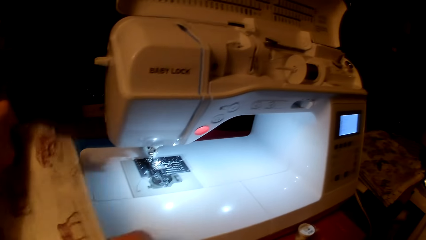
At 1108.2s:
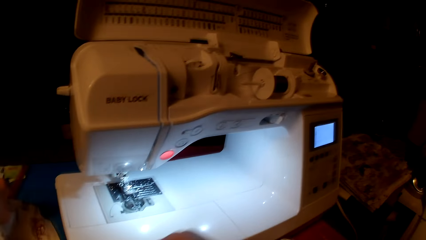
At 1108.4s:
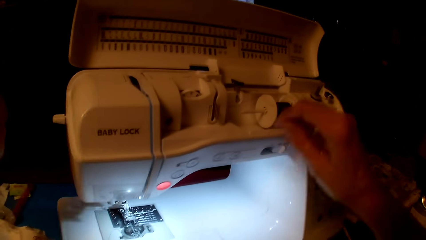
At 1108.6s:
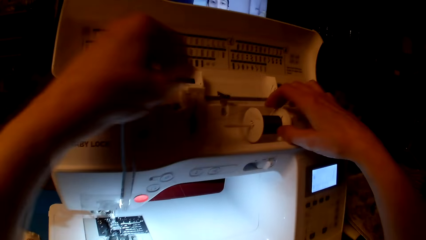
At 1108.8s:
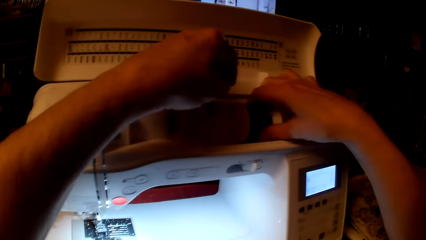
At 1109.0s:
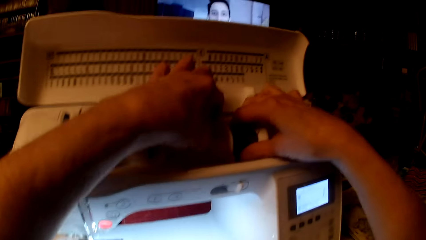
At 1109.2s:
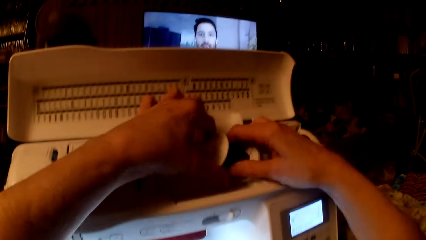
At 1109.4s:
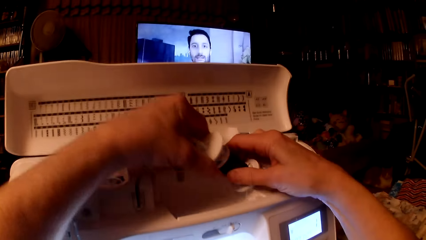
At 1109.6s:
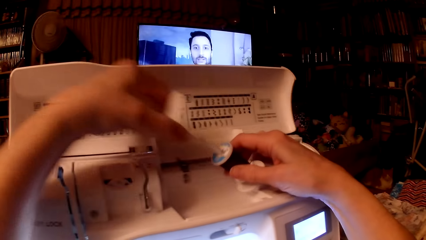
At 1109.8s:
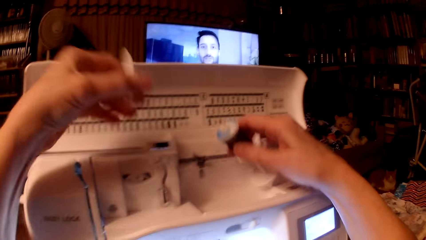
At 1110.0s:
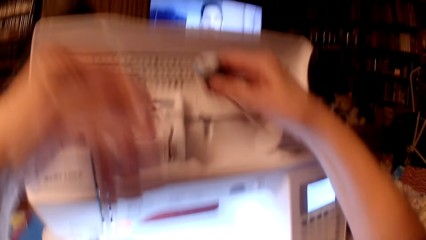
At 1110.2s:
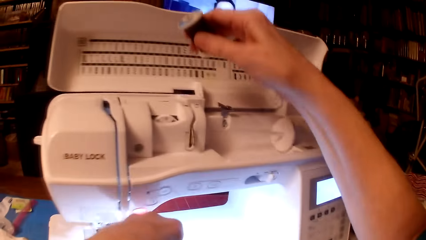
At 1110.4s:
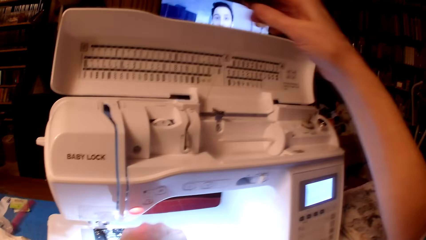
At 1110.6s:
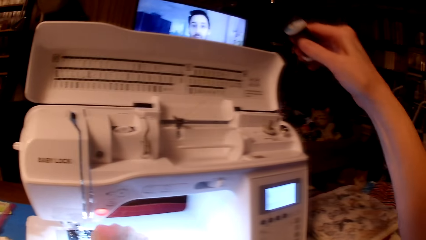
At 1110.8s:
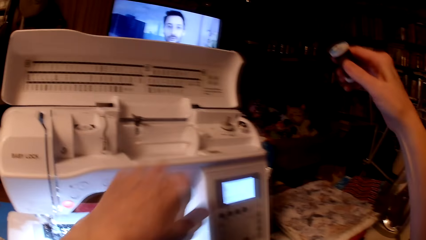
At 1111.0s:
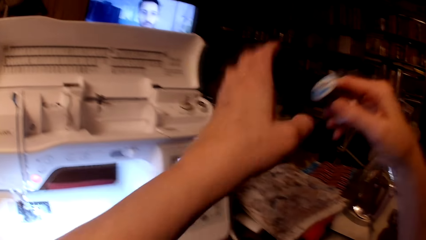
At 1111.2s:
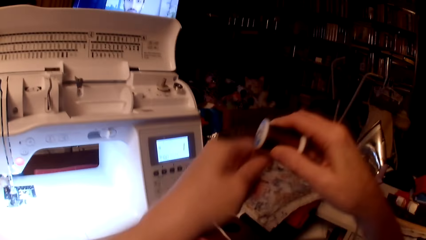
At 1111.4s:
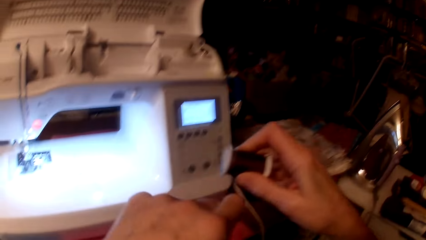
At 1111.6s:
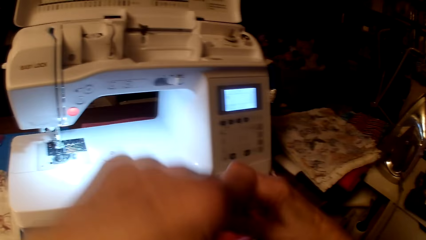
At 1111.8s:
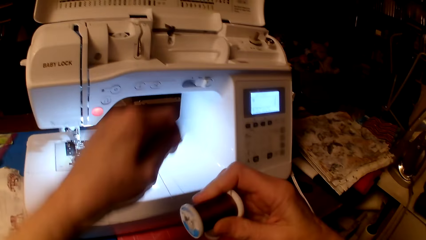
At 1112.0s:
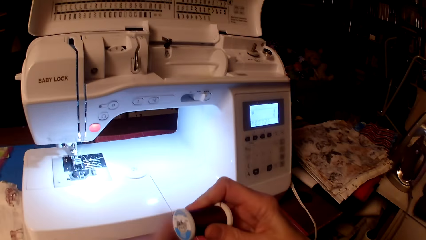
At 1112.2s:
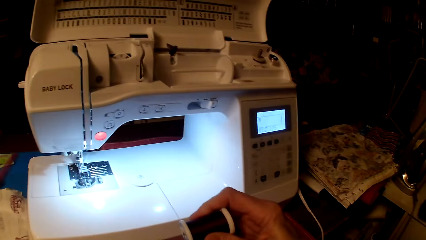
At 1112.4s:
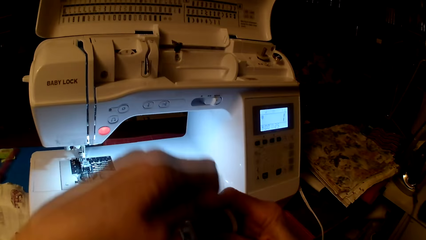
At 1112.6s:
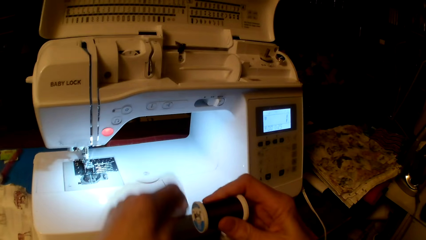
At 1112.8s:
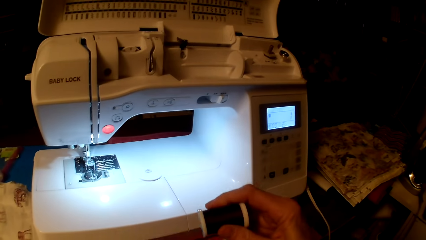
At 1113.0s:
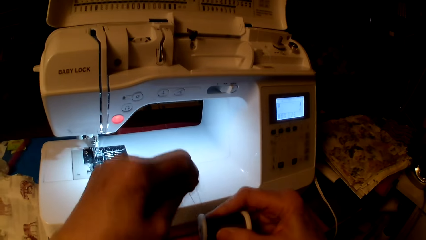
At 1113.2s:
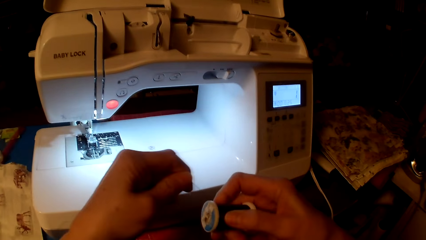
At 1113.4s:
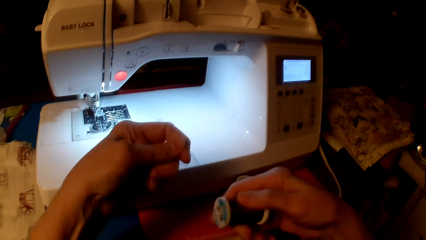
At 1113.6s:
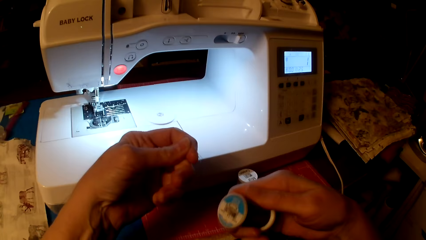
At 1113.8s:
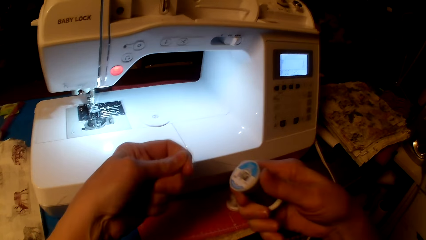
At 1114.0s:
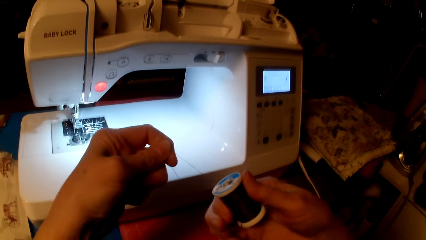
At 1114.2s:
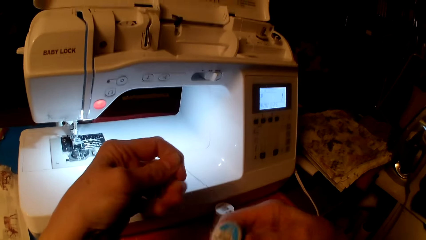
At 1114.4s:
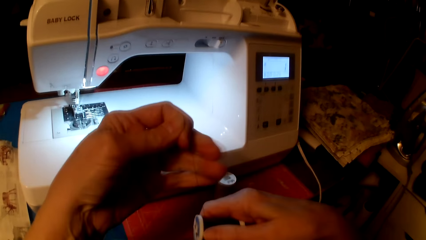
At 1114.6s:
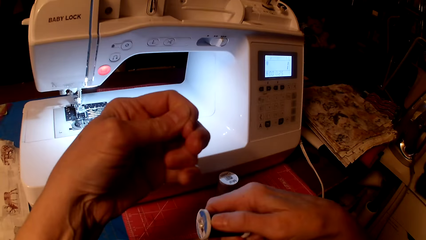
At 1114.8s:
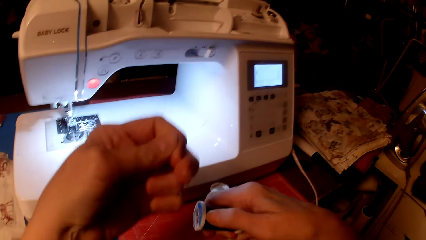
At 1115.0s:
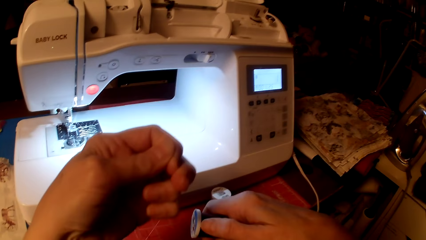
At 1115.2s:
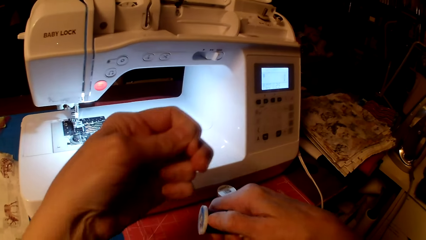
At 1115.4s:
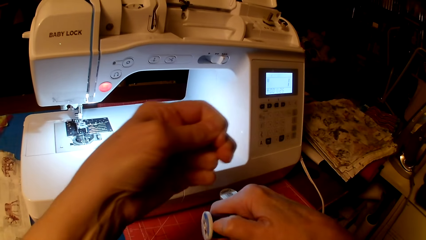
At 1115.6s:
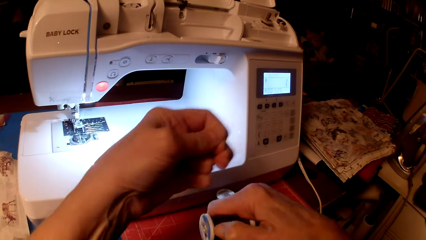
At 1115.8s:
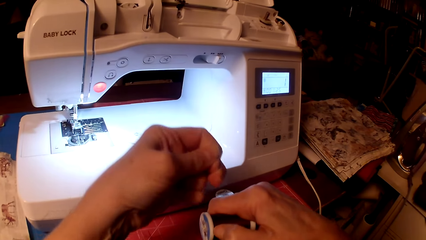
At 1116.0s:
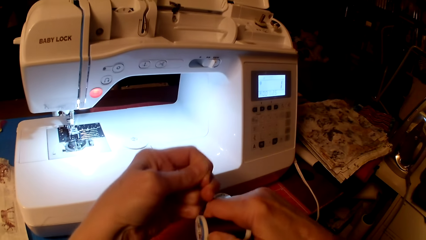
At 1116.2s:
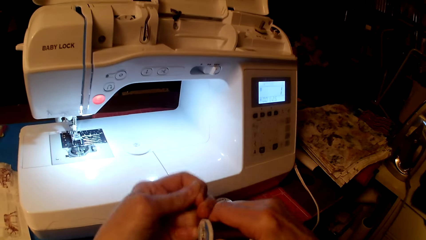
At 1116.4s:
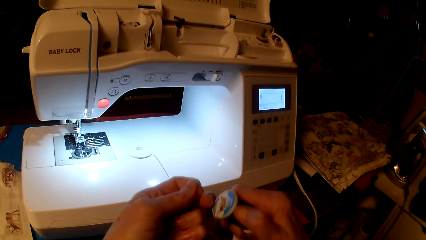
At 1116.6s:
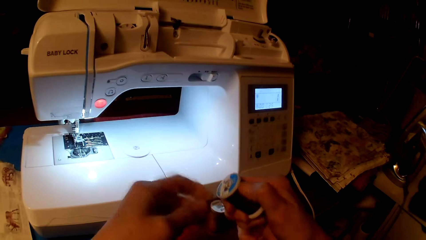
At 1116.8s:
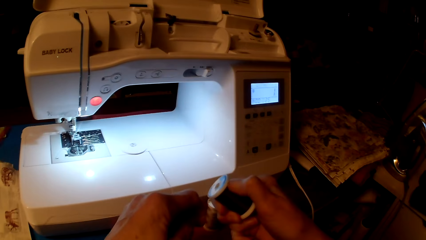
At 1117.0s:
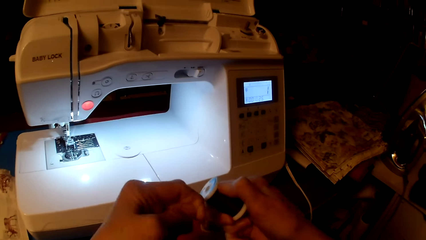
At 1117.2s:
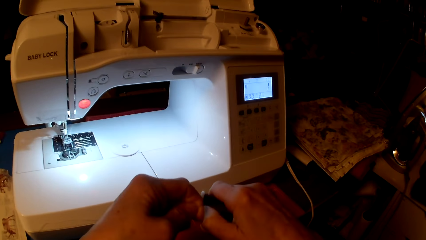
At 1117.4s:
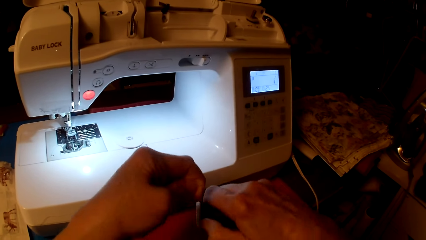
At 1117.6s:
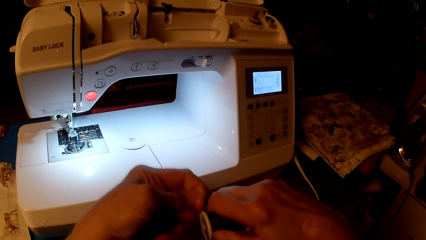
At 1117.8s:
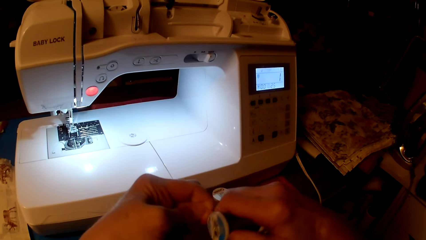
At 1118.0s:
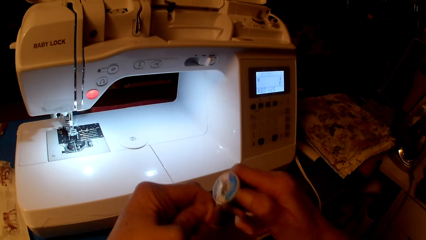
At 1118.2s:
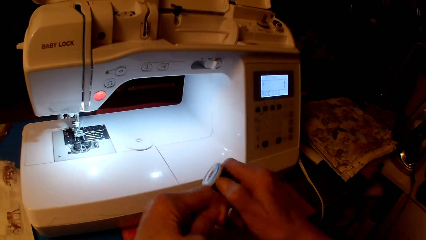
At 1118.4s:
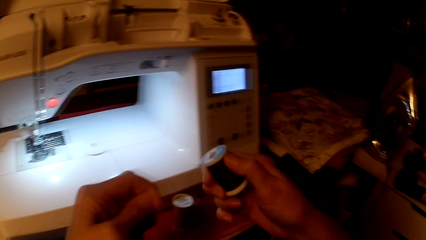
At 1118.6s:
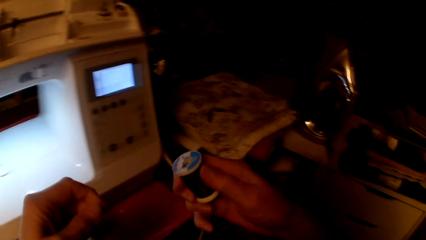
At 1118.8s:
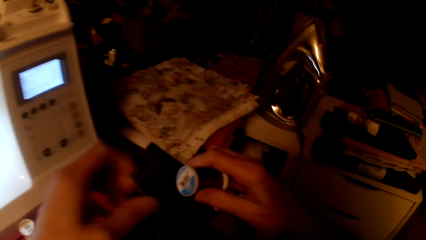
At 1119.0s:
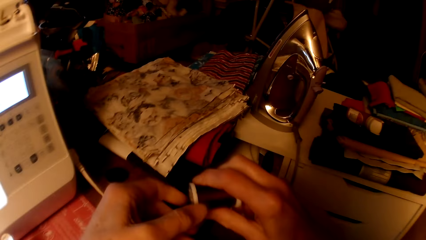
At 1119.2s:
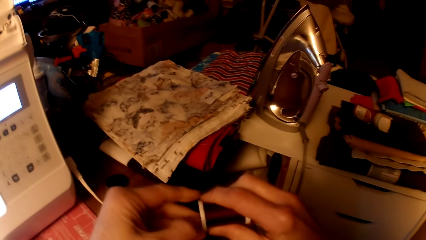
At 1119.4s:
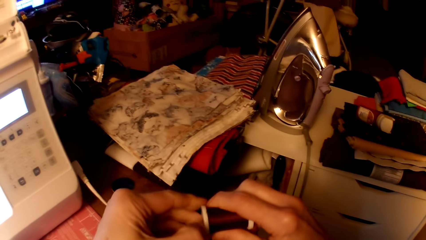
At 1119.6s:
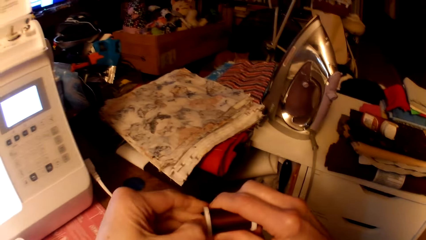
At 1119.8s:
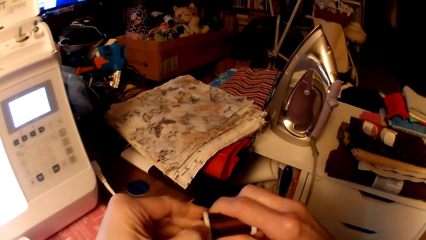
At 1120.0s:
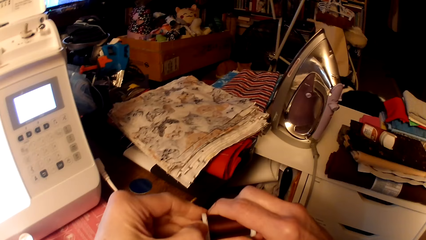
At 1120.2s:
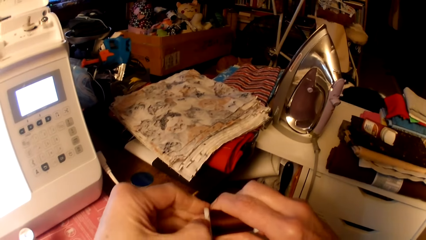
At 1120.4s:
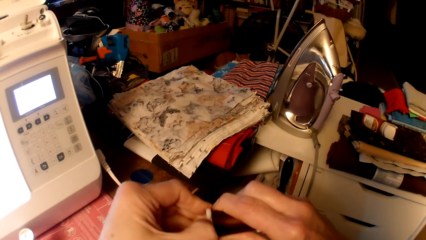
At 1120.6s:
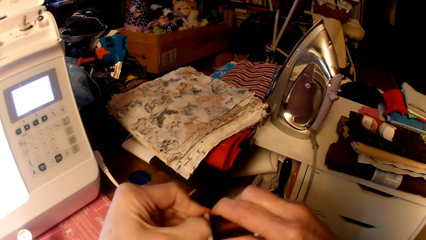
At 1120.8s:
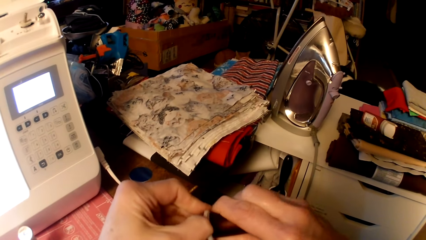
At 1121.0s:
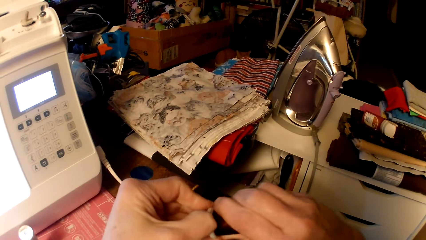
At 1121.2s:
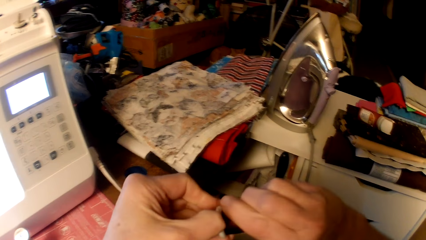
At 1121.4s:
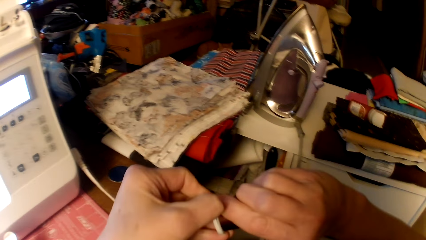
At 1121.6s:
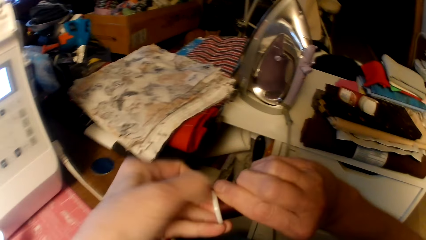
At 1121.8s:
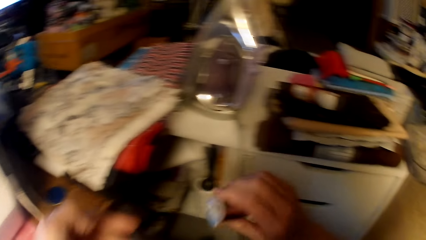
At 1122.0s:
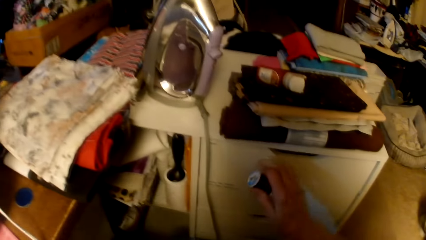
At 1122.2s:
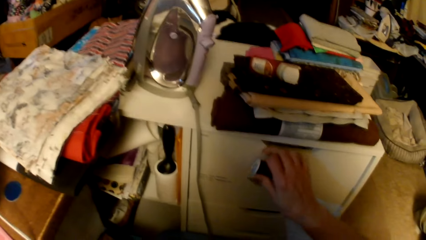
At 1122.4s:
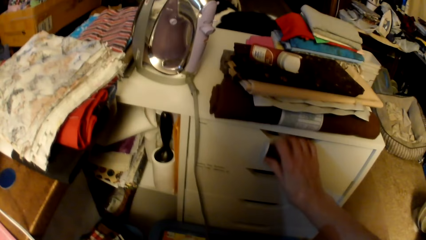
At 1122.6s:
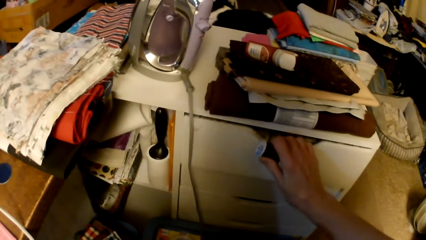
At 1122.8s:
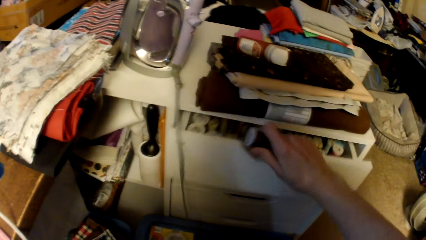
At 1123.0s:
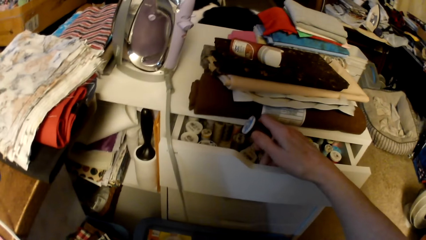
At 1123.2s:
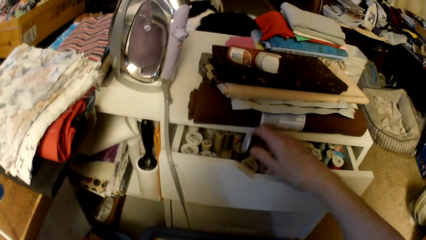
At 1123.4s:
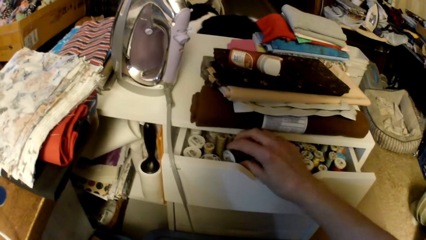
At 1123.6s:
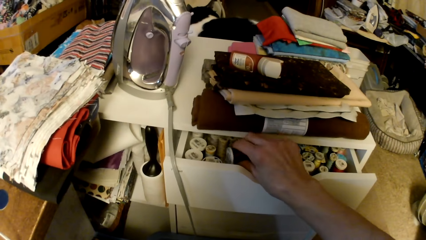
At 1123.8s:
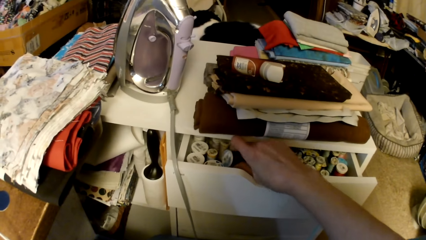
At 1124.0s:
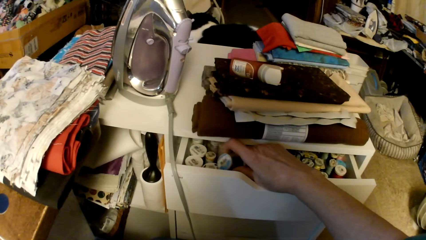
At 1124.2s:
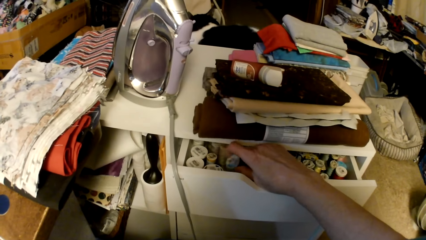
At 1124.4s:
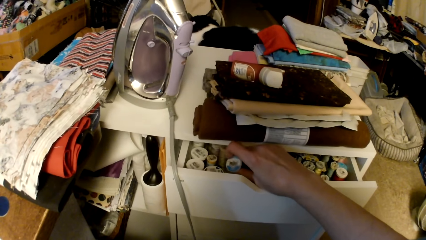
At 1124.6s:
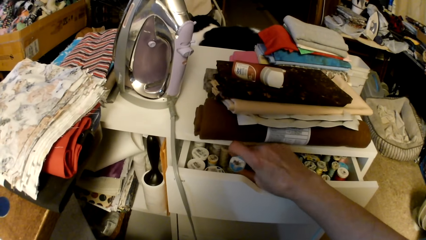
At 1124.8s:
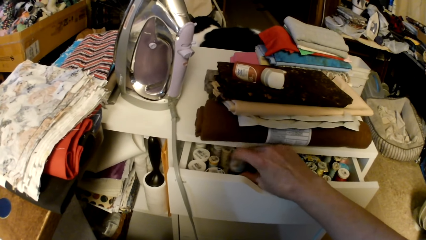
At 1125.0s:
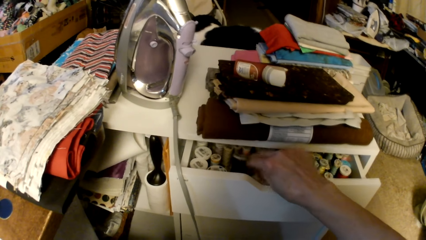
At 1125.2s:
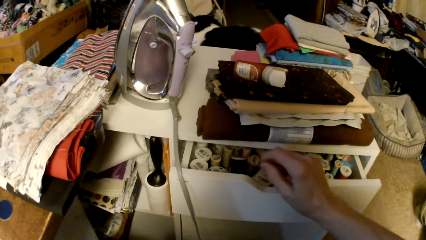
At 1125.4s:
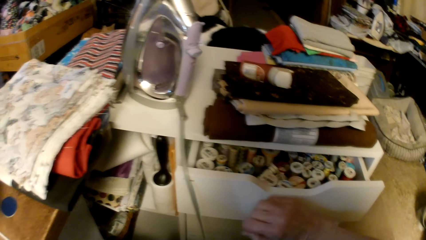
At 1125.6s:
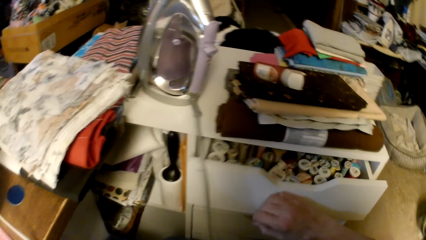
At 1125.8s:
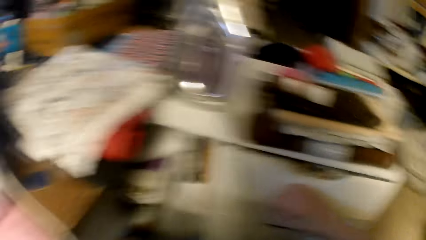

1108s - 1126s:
The camera wearer moves the pillow cushions. They lift the thread holder. They remove the spool cap. They remove the sewing thread. They pick the thread. They fold the sewing thread. They roll the thread. They pull the sewing thread. They fold the sewing thread. They open a drawer. They put the sewing thread in the drawer.
